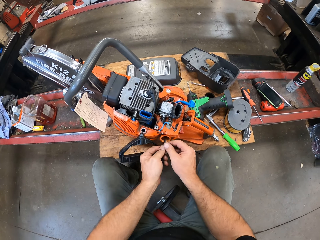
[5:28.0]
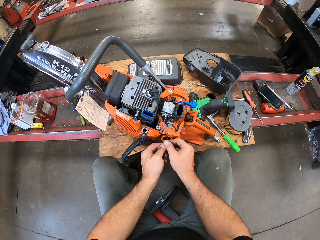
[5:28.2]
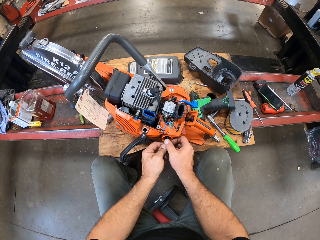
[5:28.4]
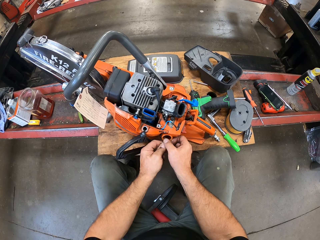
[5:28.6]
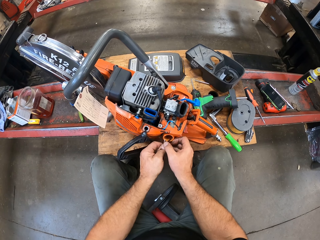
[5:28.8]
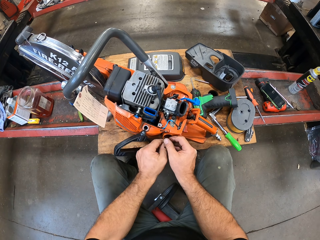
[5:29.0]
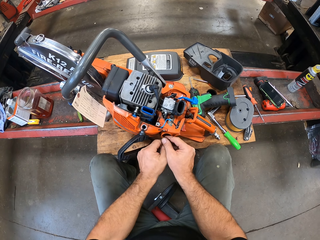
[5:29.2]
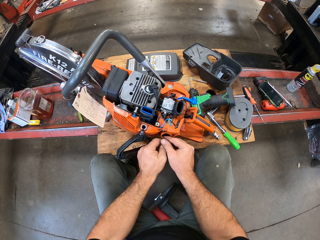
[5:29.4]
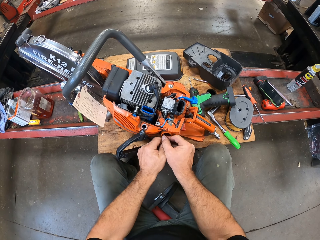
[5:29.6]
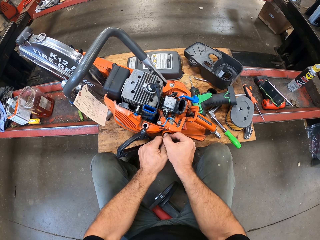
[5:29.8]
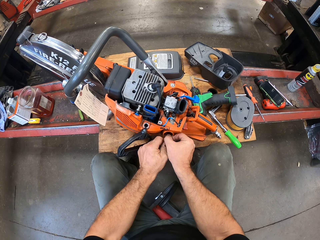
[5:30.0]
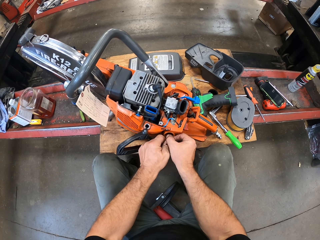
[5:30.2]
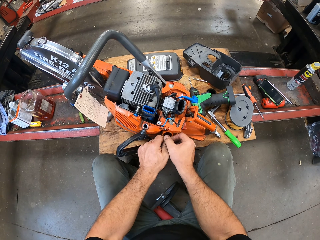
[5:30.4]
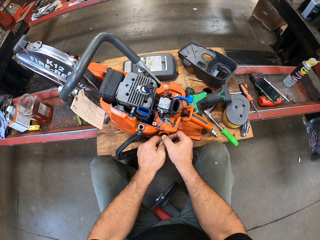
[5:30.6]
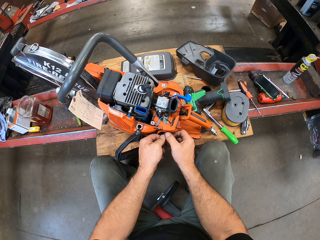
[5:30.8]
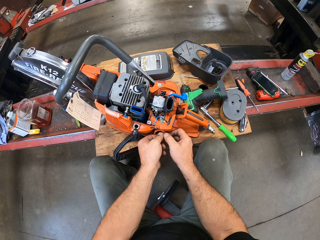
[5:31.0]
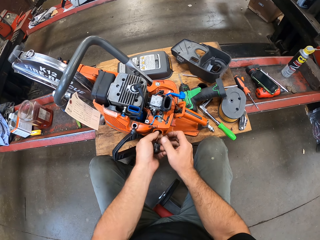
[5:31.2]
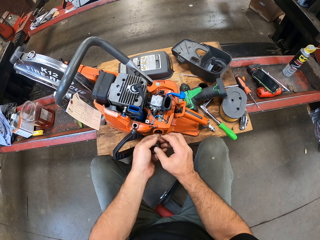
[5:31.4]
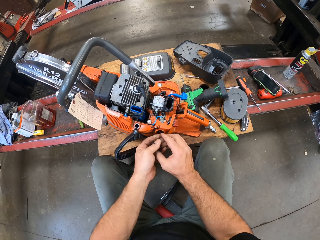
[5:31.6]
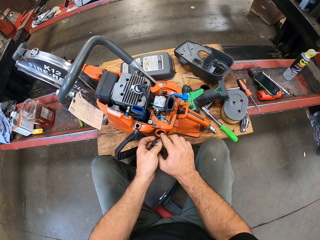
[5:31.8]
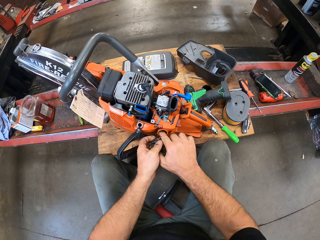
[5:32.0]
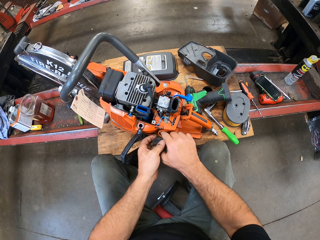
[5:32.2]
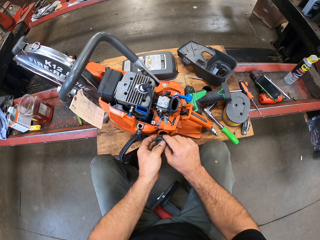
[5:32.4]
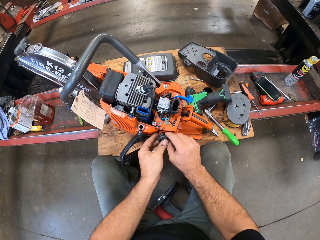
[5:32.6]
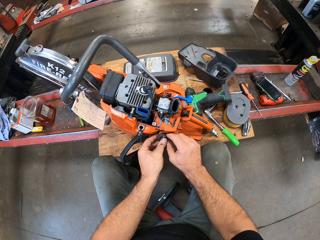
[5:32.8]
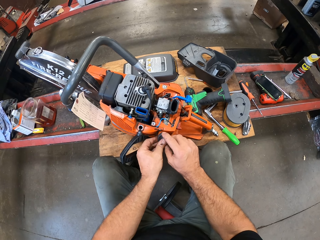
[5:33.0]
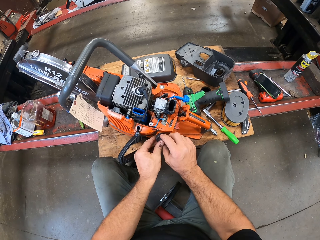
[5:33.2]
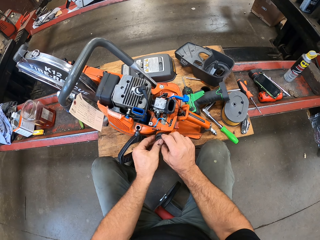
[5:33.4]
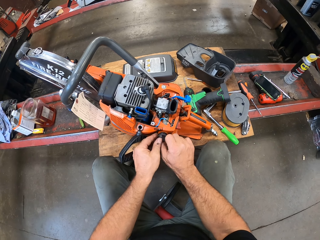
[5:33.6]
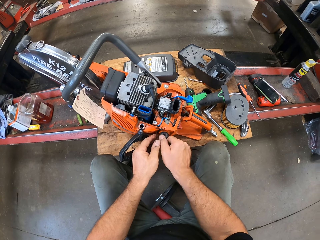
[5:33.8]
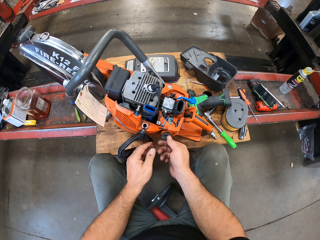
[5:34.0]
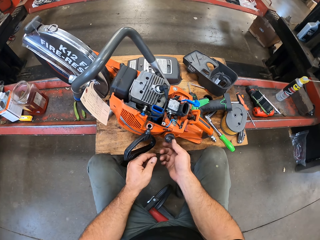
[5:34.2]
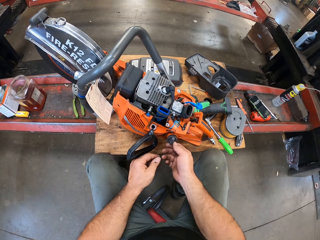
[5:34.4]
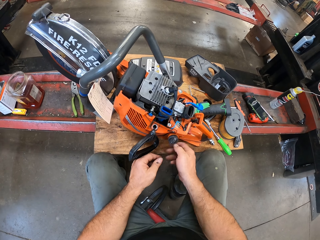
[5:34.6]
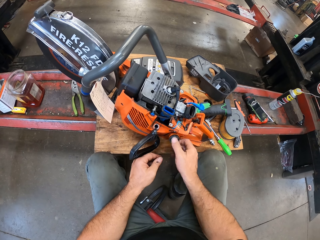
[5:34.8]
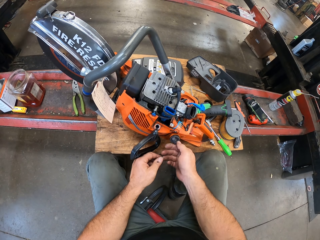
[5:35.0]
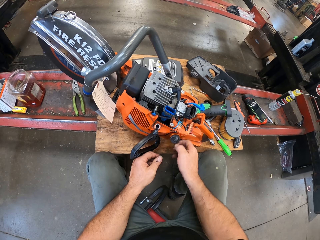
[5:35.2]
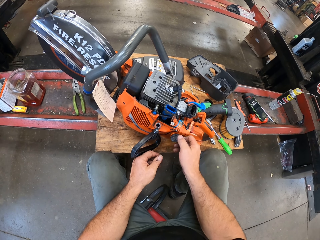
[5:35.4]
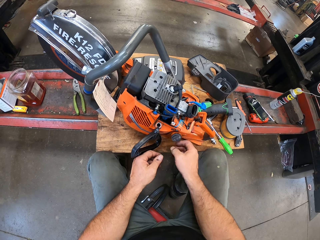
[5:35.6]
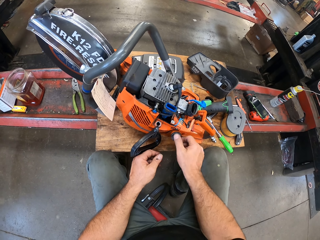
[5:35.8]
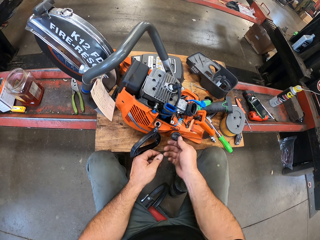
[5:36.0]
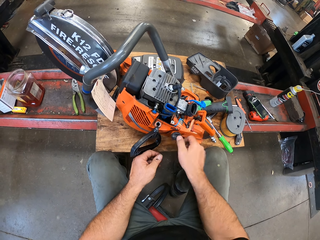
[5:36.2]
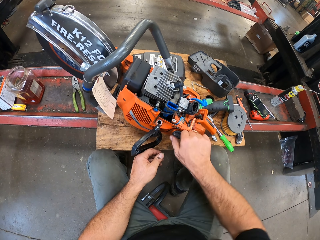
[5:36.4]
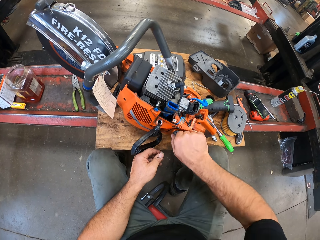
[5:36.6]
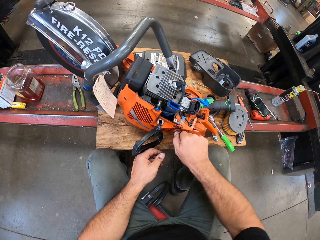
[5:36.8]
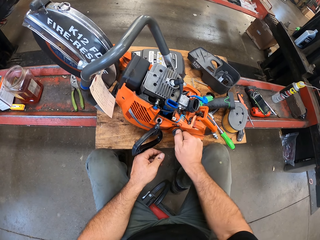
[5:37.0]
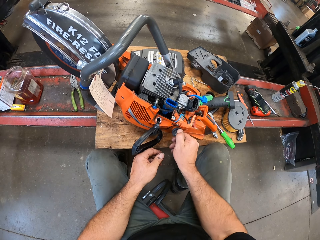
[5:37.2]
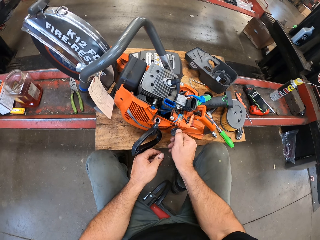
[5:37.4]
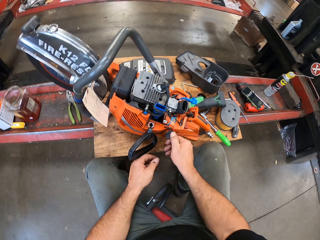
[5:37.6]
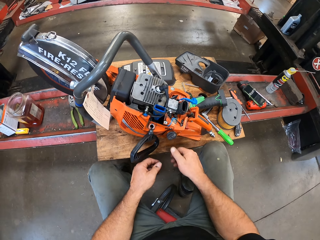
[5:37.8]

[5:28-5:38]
The camera wearer closes the fuel tank with the fuel tank cap.

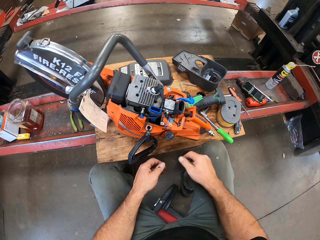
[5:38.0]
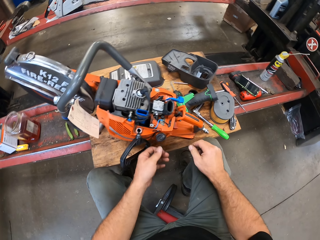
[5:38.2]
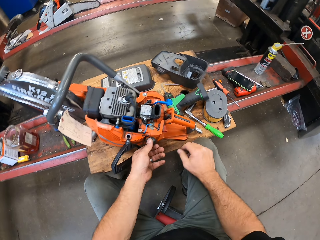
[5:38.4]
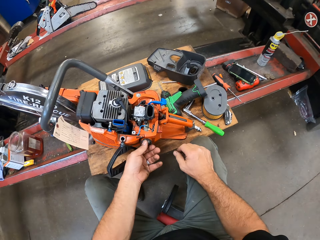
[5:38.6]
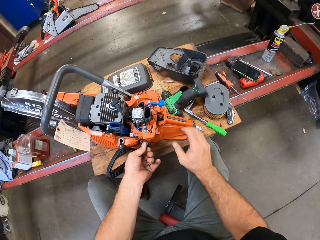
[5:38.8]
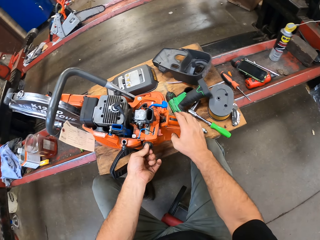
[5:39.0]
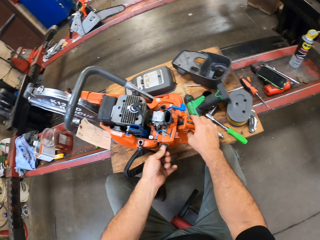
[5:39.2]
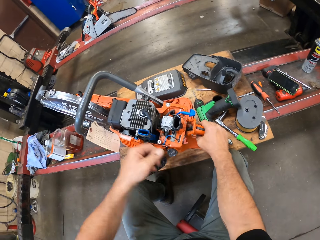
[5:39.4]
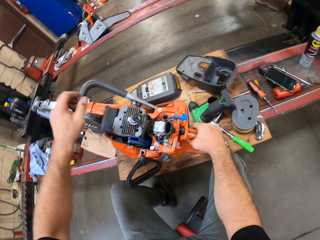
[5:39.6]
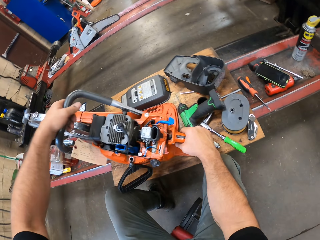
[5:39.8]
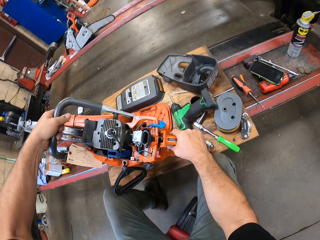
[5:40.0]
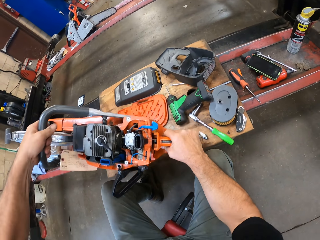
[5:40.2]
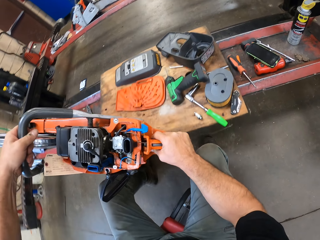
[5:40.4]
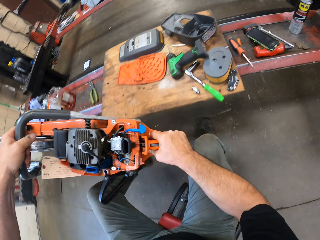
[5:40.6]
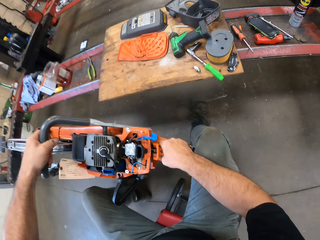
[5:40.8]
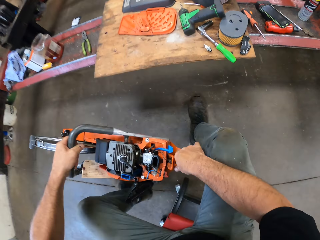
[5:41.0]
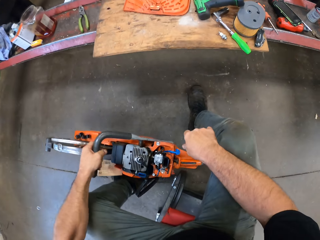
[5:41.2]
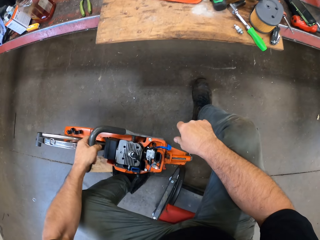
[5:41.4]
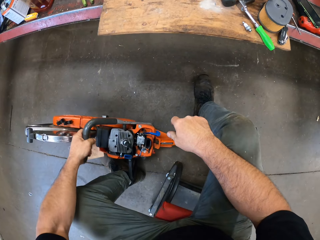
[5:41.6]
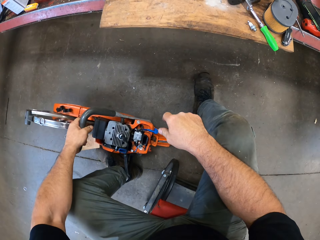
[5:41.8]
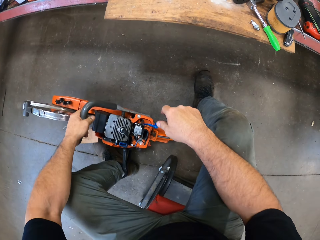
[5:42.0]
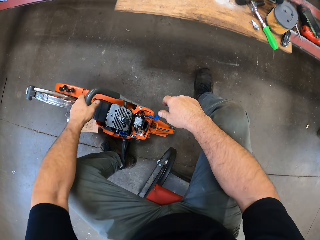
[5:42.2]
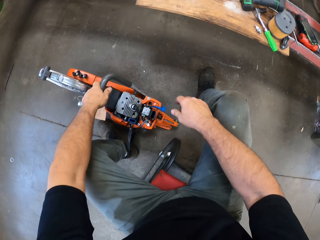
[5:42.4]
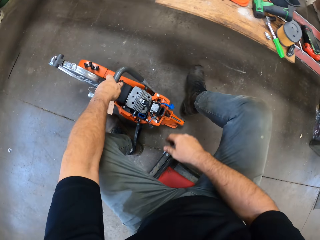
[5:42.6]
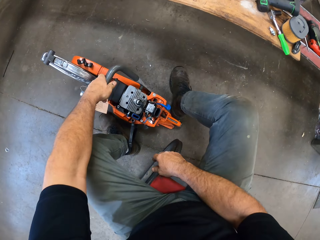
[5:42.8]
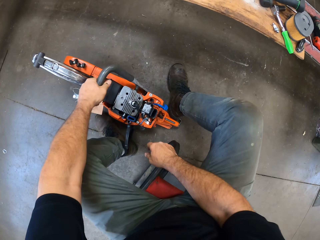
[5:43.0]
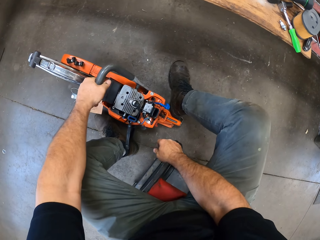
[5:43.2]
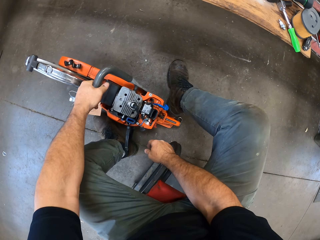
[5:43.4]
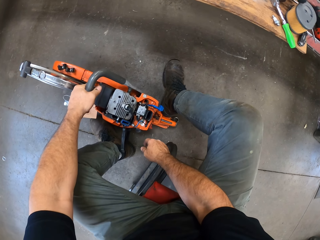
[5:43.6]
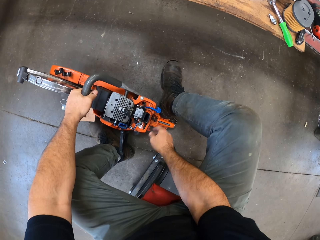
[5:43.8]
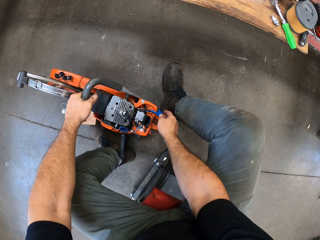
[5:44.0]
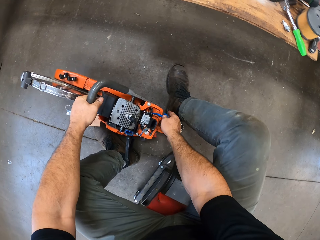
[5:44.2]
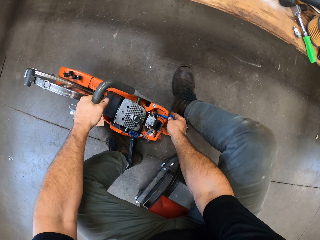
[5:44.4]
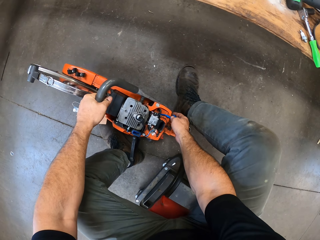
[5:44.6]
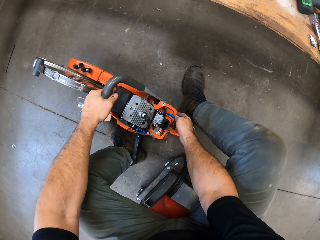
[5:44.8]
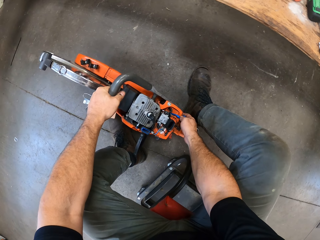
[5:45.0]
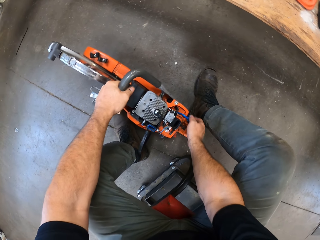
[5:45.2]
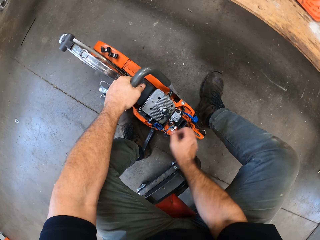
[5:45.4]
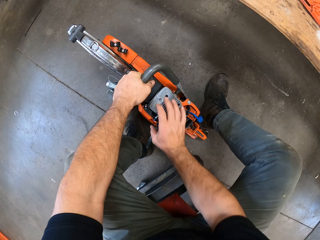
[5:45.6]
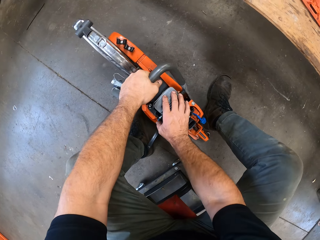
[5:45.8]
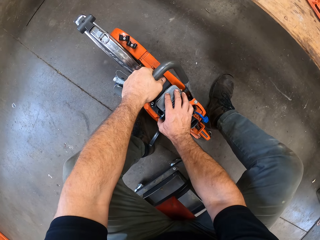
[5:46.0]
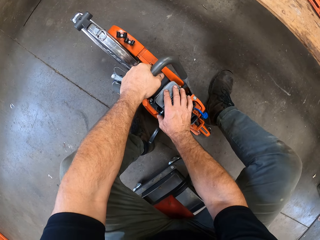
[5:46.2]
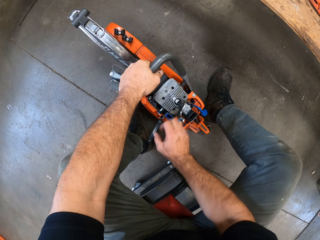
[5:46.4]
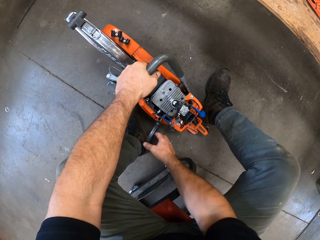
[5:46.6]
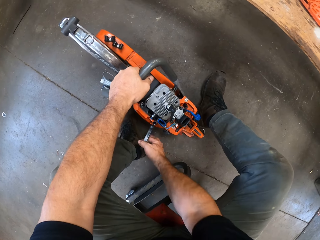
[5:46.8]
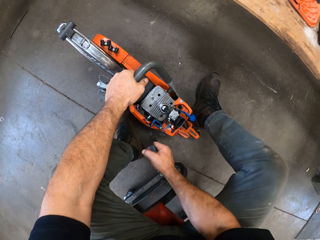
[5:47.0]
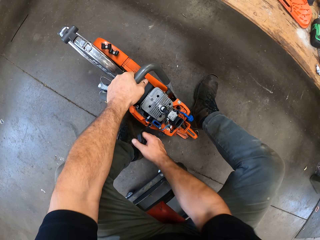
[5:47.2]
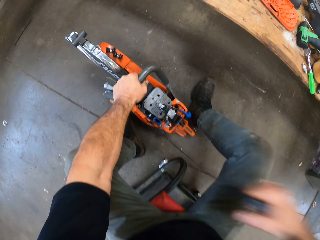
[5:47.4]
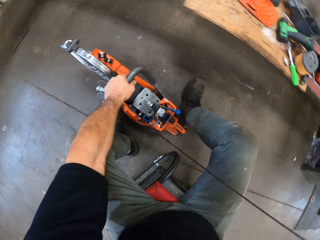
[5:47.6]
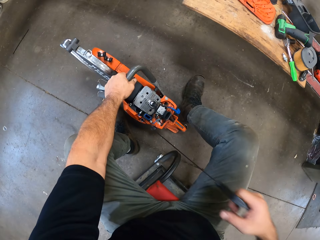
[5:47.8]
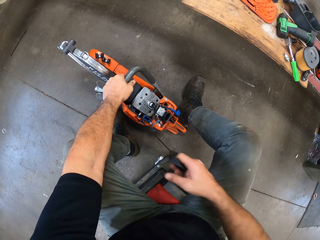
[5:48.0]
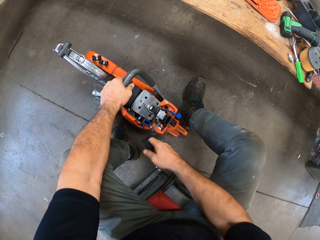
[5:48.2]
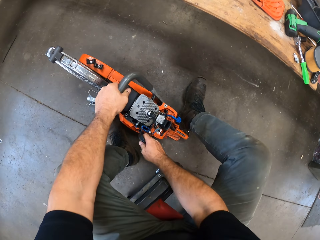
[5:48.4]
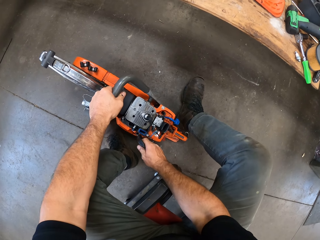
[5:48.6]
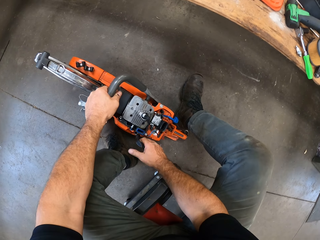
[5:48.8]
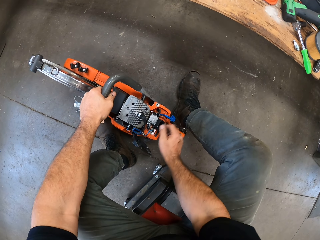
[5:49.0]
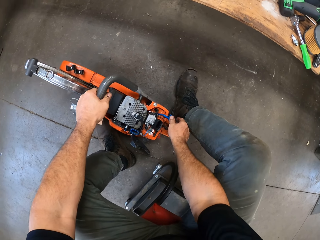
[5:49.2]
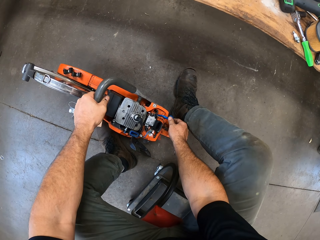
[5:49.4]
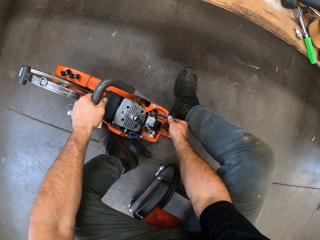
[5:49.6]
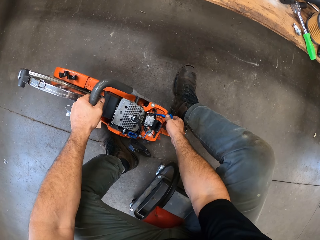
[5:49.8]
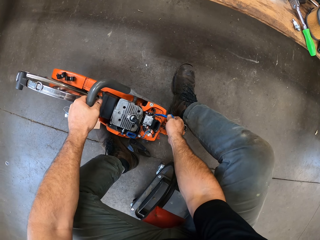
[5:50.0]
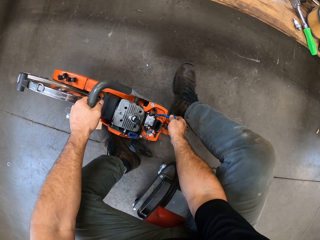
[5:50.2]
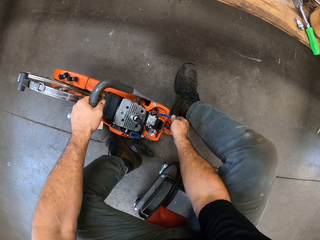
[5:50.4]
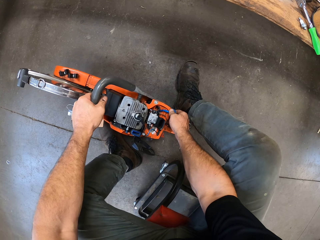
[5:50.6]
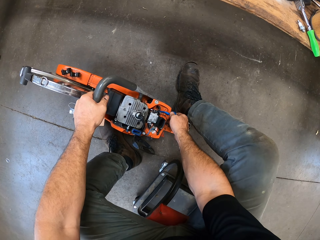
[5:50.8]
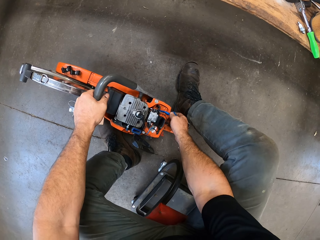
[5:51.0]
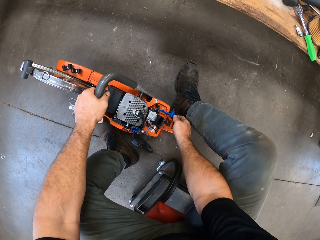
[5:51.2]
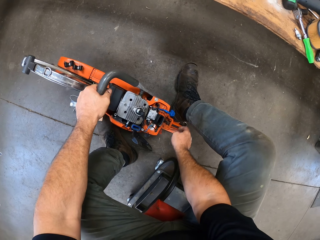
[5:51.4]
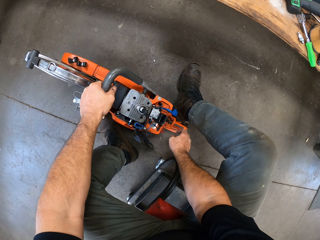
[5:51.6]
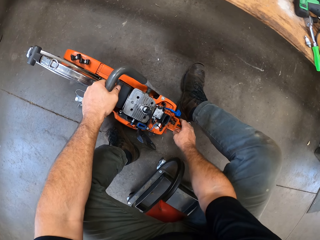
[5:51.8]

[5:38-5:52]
The camera wearer picks up the Husqvarna chainsaw or circular hand saw from the work table with both hands. He puts the Husqvarna chainsaw on the floor. He stares at the Husqvarna chainsaw on the floor. He touches the Husqvarna chainsaw with his right hand. He pulls the circular hand saw's cord with his right hand. He turns on the Husqvarna chainsaw. He touches the Husqvarna chainsaw with his right hand. He pulls a lever on the circular hand saw with his right hand.
